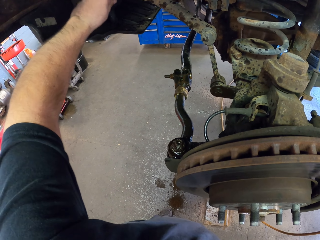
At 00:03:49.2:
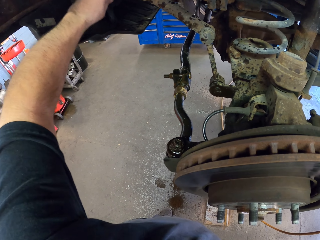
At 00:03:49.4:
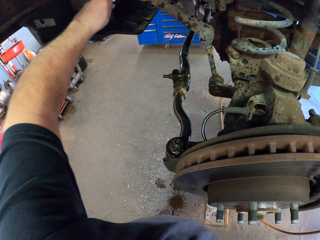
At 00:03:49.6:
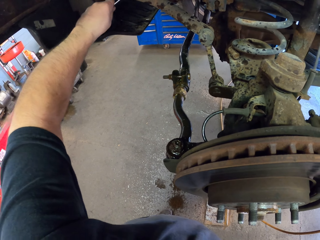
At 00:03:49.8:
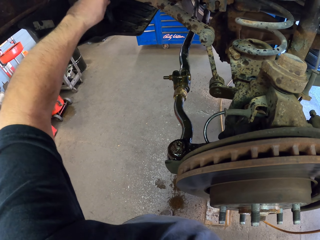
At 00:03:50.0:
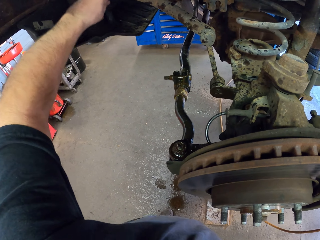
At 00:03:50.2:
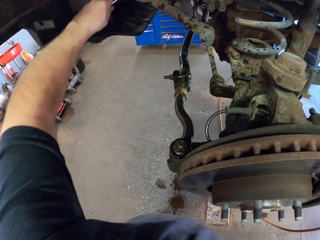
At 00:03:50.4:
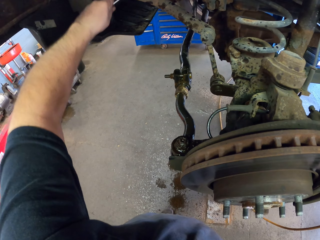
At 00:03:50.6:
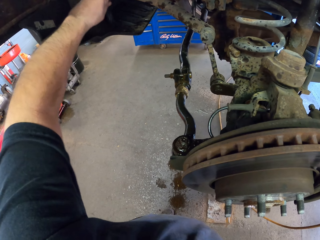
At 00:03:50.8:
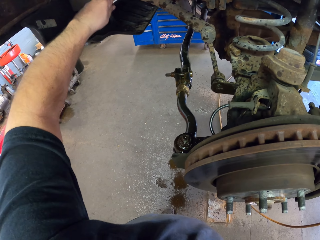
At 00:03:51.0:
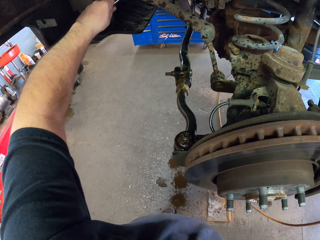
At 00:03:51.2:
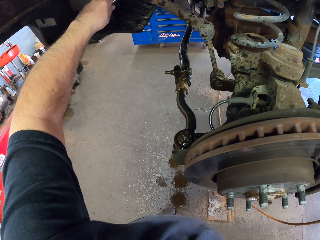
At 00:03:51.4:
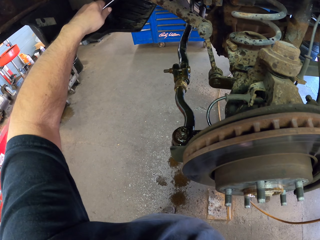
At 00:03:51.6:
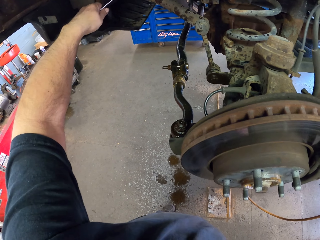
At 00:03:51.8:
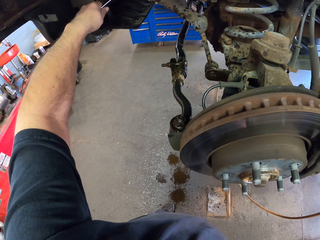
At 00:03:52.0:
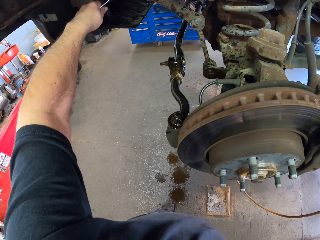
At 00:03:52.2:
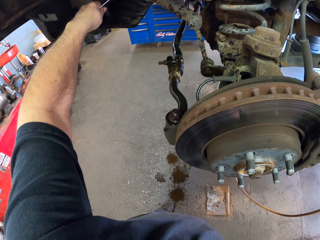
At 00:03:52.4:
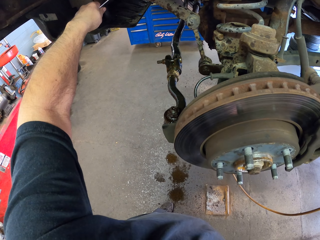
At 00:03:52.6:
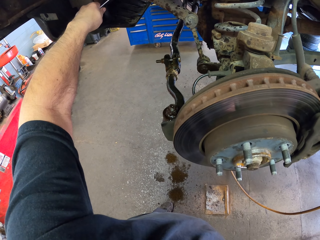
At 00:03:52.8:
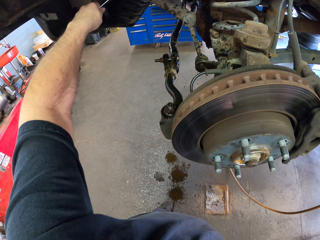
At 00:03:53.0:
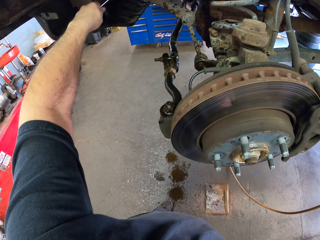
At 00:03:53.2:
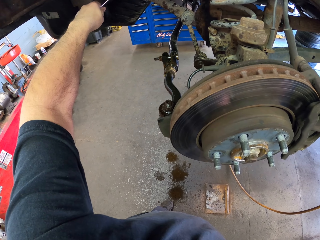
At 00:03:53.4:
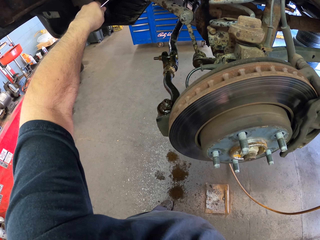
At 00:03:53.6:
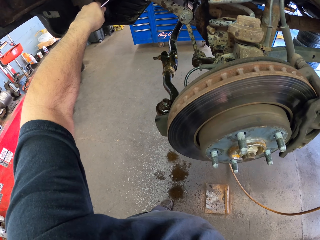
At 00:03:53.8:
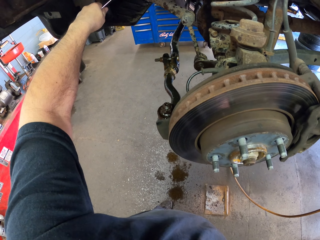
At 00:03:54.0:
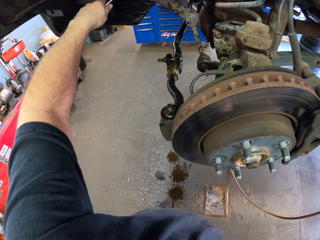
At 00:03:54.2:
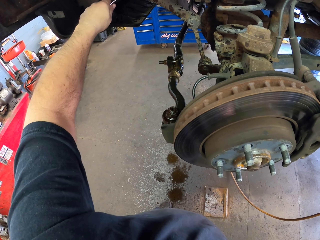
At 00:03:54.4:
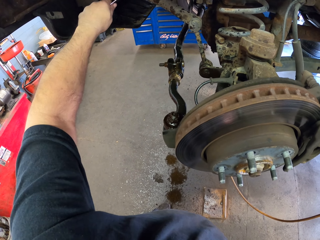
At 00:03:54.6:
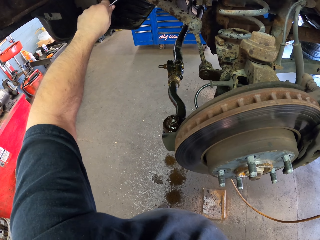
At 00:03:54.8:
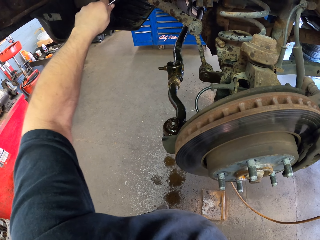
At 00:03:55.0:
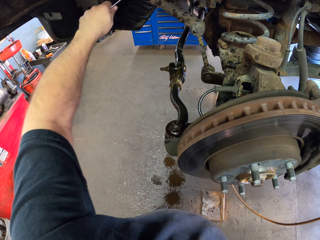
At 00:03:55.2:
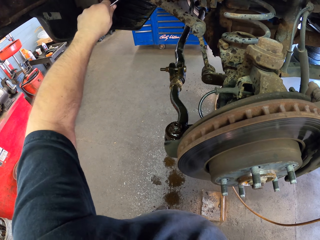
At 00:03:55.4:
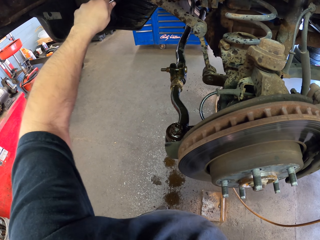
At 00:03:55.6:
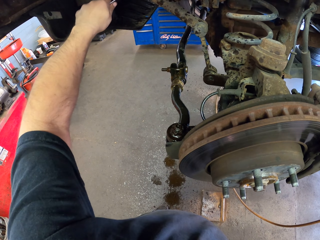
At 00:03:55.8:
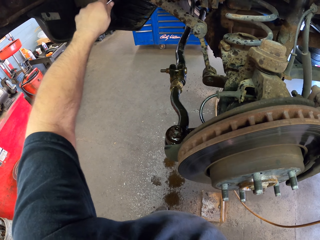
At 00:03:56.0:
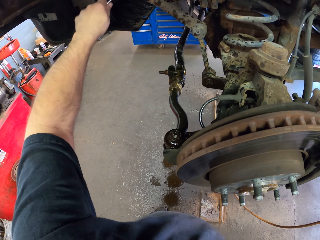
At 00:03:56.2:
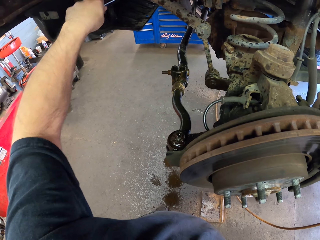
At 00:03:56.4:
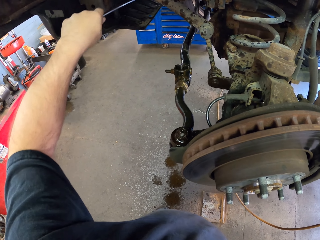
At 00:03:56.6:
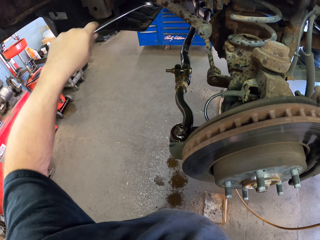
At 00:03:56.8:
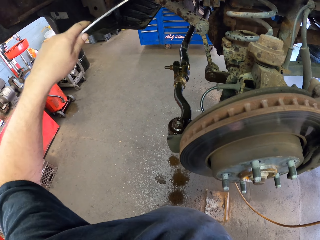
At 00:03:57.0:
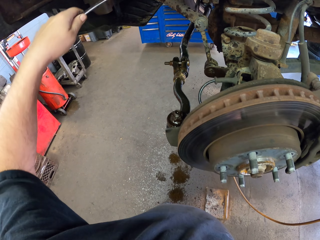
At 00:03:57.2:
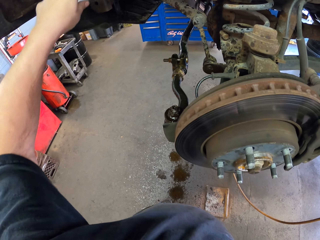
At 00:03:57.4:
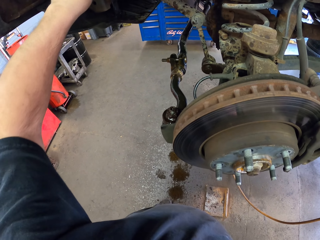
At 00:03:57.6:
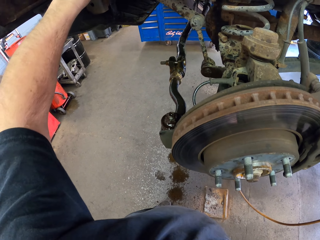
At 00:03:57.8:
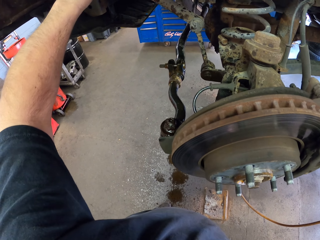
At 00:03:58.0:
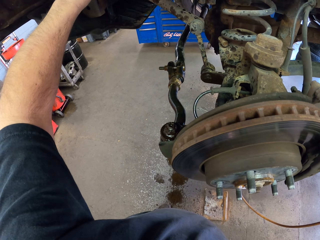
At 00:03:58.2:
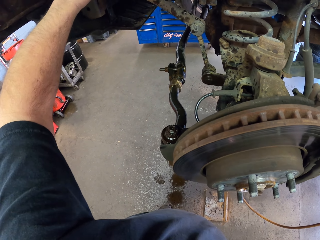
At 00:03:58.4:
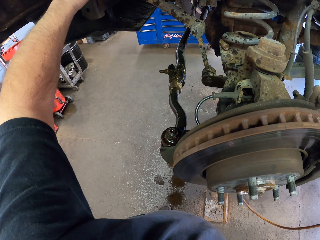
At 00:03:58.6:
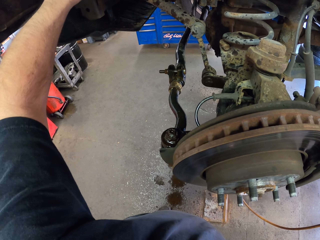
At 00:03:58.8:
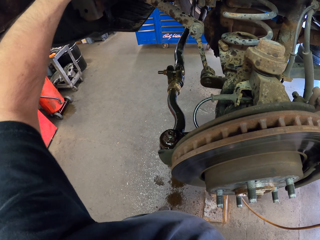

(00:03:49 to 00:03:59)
The camera wearer rolls the spanner on the car part.

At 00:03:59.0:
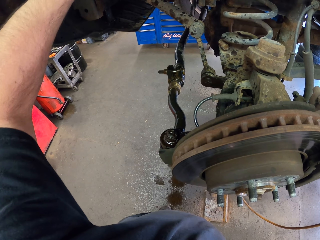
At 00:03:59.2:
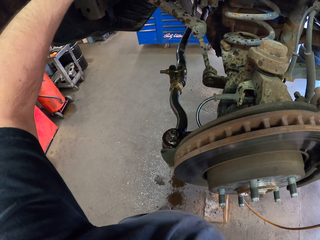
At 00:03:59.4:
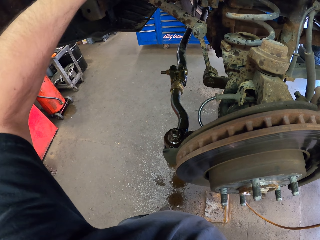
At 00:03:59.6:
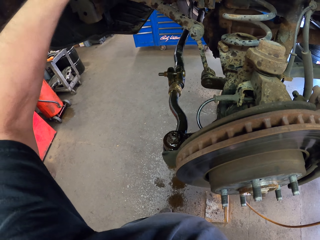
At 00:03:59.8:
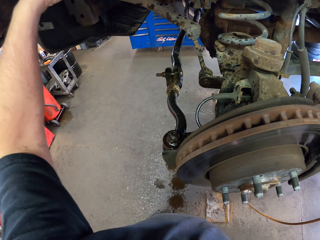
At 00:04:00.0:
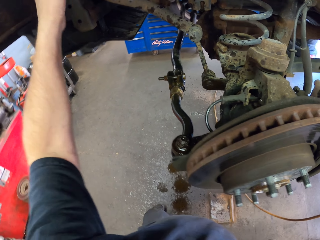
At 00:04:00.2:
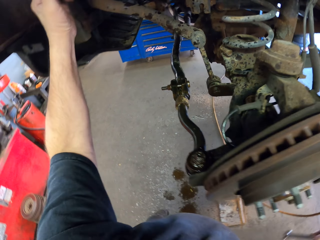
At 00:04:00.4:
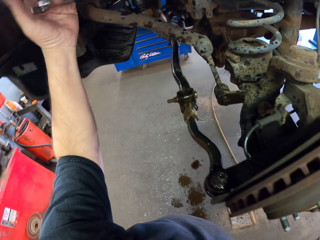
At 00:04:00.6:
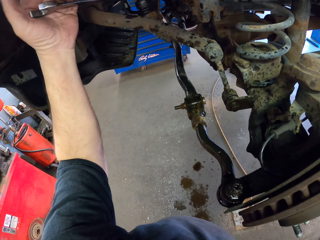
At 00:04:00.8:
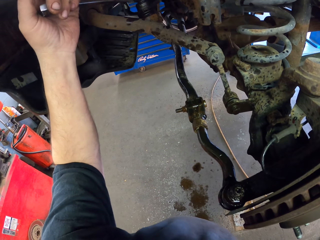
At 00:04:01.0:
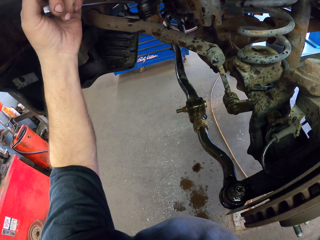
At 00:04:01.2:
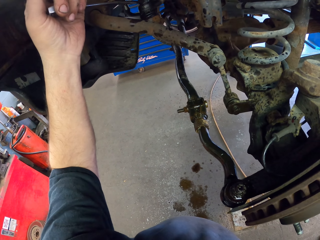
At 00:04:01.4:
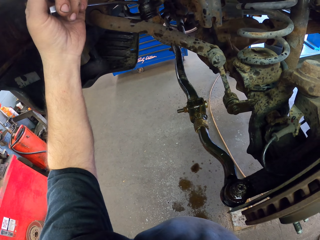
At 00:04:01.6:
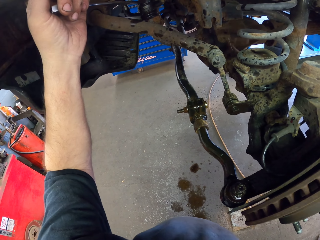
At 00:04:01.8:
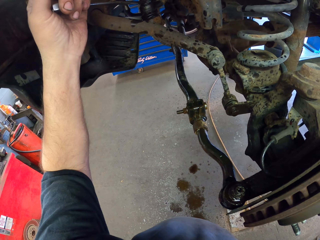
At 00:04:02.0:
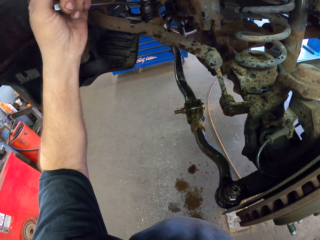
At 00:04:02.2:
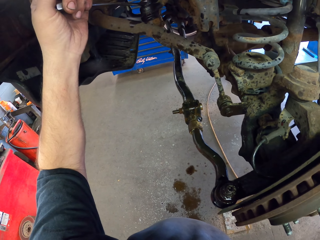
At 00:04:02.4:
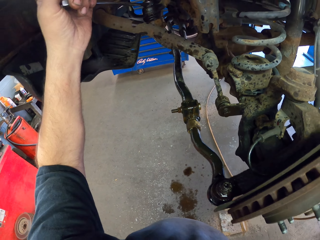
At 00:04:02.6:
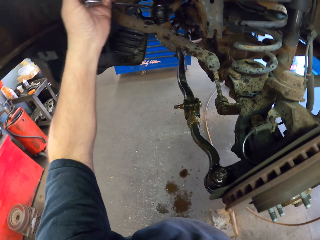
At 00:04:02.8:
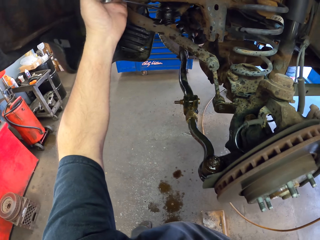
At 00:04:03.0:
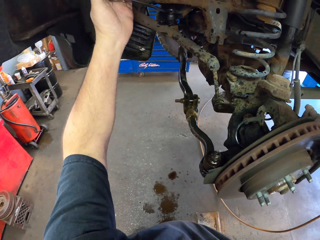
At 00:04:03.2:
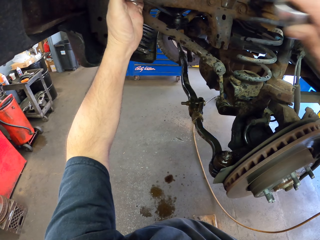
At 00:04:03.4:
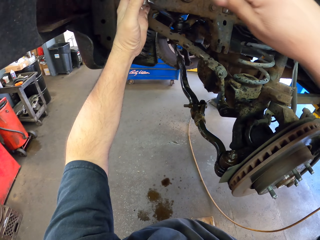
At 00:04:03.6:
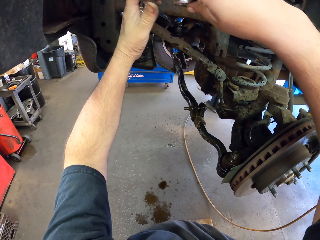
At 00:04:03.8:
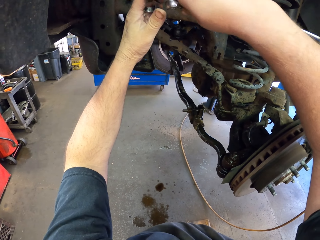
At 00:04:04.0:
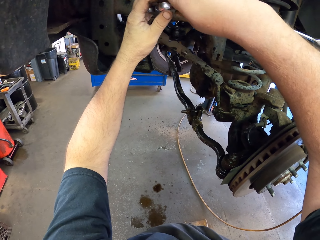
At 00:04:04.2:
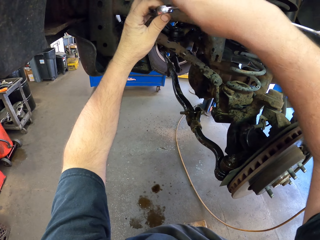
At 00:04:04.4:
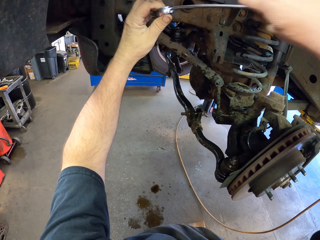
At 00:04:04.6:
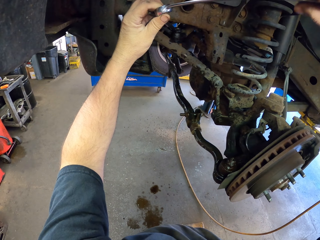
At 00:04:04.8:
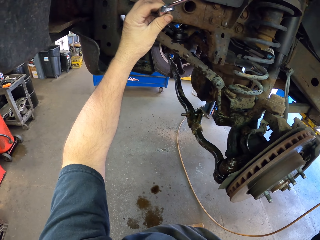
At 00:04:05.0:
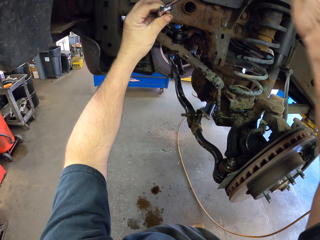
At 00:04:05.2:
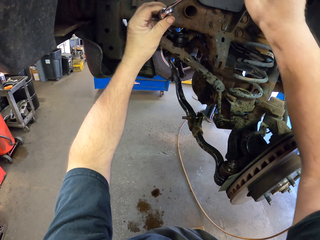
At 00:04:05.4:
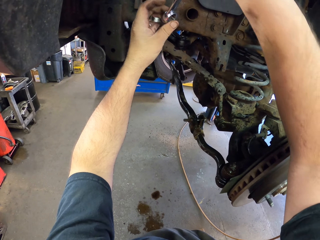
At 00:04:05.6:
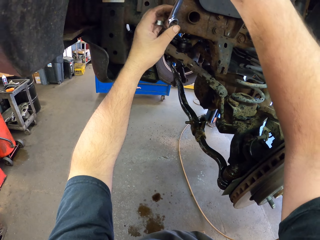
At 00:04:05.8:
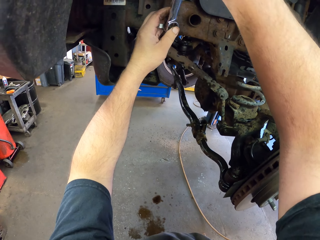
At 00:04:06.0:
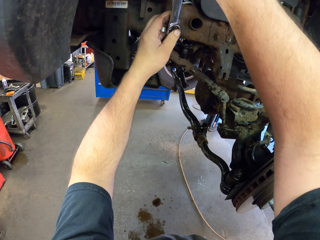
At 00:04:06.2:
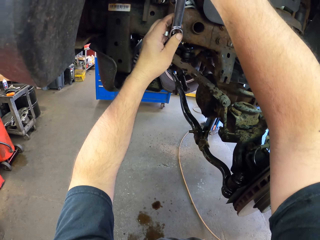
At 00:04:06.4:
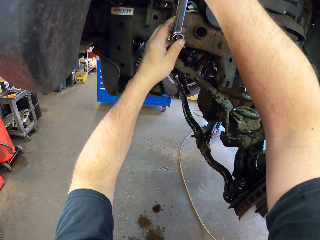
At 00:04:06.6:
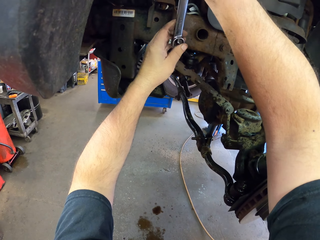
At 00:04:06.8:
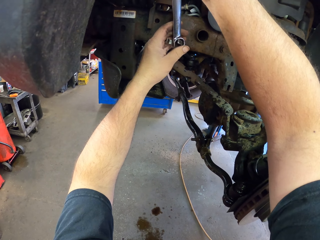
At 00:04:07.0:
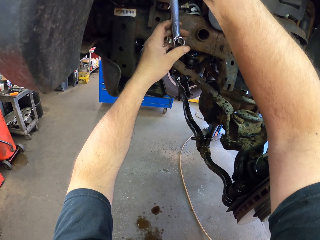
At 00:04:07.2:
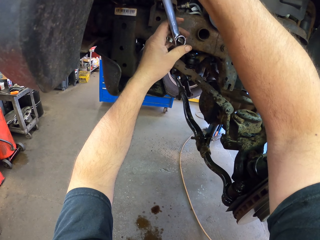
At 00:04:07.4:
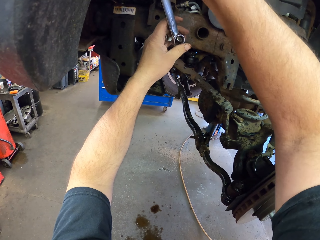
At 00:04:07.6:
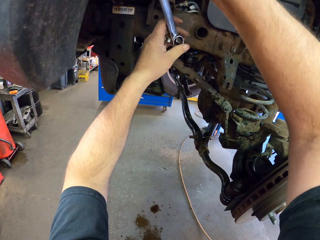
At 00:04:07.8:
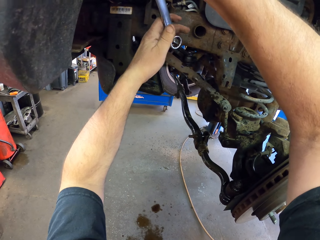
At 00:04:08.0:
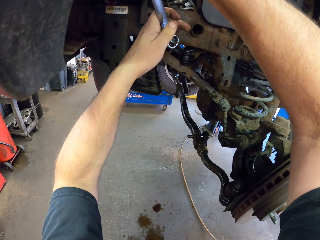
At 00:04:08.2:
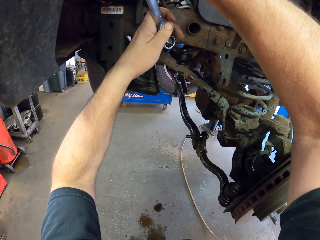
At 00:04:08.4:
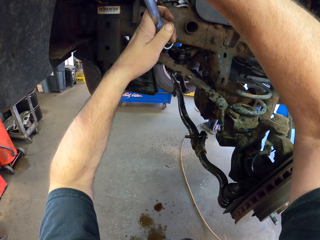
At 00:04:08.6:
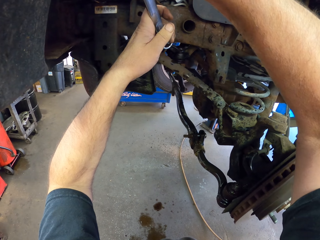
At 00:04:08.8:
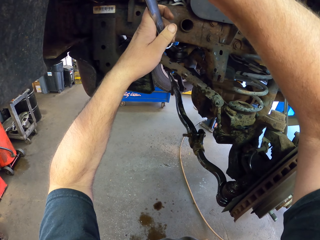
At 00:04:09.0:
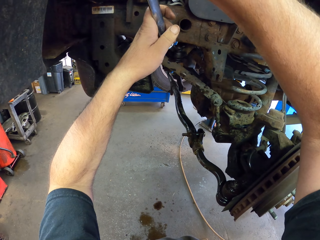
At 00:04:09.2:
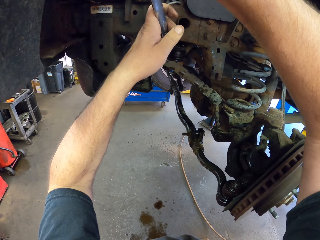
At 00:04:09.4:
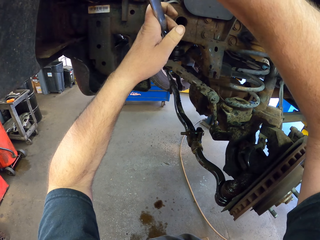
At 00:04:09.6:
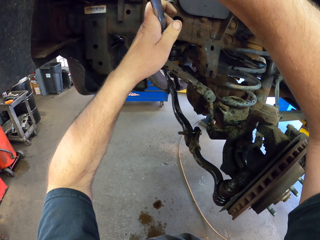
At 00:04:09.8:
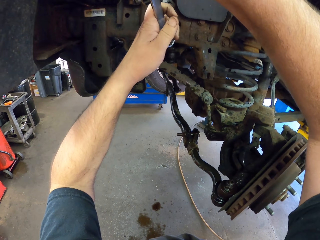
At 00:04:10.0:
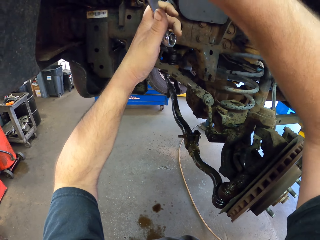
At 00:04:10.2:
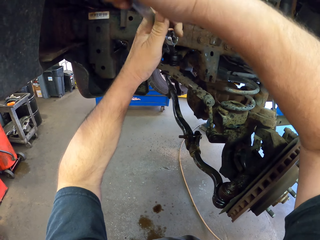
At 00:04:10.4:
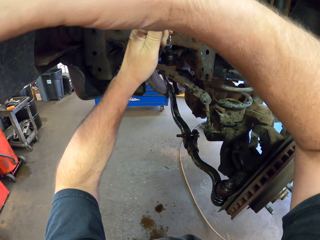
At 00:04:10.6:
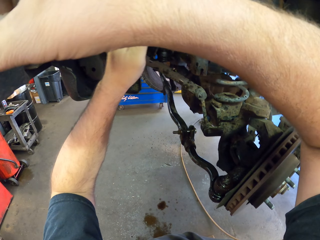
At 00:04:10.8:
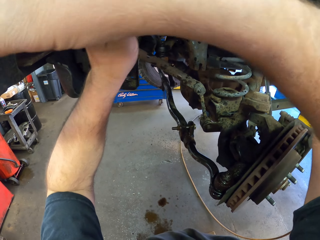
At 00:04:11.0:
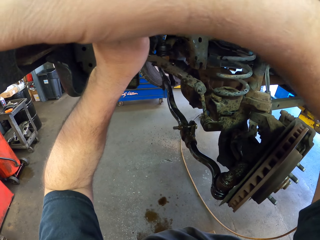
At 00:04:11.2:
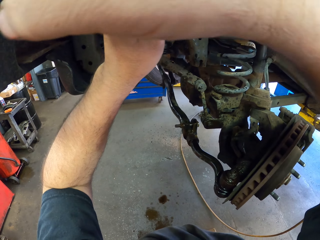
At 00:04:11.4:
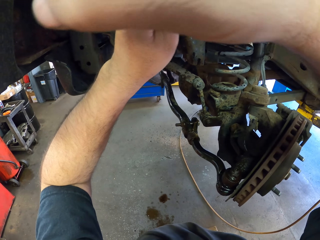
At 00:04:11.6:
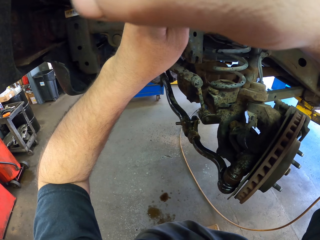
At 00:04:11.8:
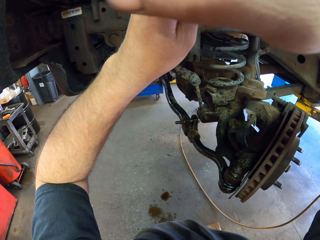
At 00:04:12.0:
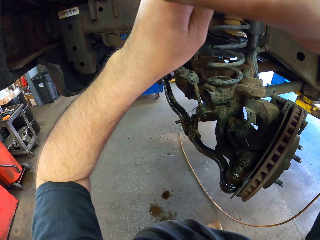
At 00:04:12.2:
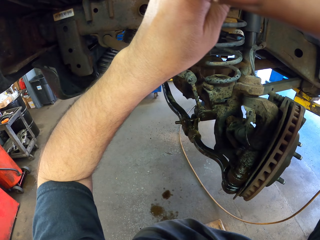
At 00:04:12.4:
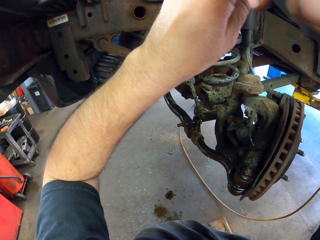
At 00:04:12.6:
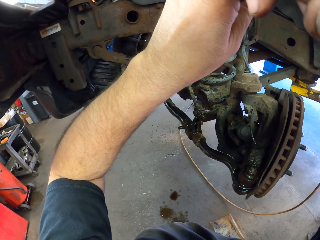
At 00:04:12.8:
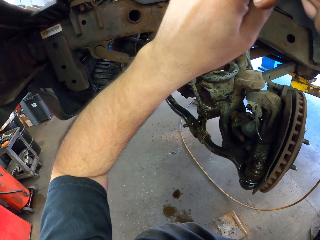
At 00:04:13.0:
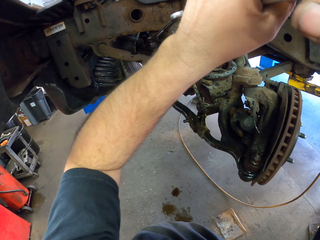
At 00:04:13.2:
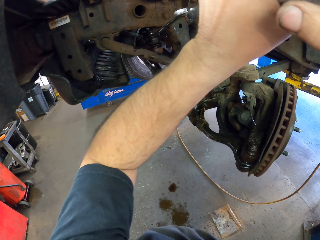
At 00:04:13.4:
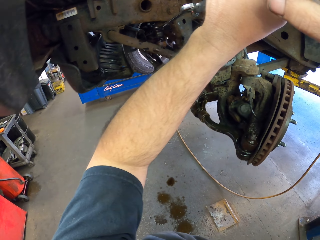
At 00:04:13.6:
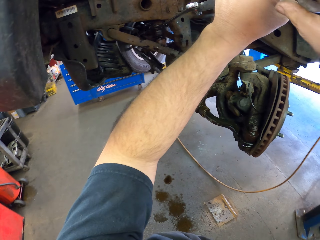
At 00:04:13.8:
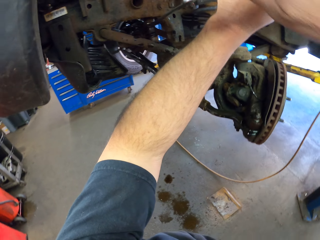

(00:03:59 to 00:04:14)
The camera wearer fastens the brake hanger with a spanner. They fasten it again. They place the spanner on the car part. They fasten the brake hanger with the spanner. They loosen a nut.
